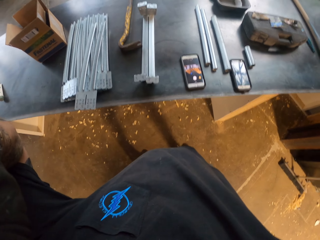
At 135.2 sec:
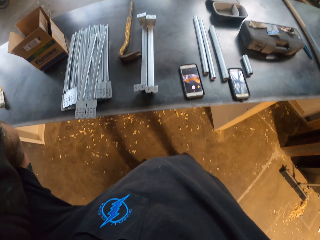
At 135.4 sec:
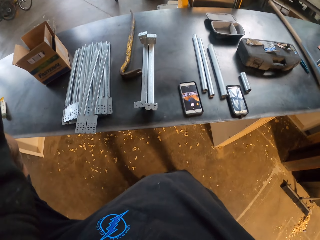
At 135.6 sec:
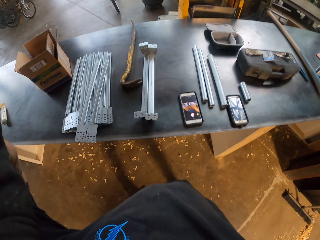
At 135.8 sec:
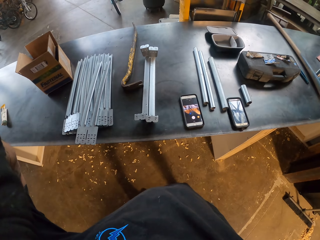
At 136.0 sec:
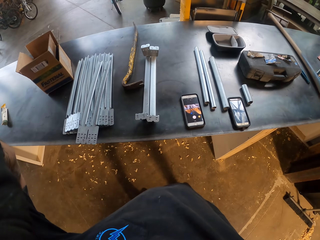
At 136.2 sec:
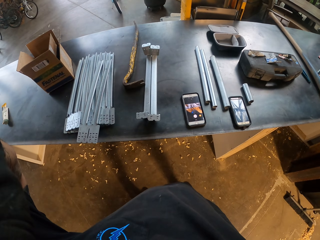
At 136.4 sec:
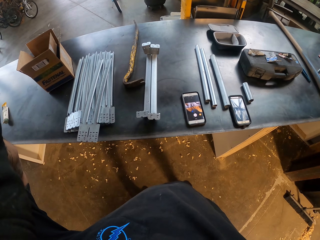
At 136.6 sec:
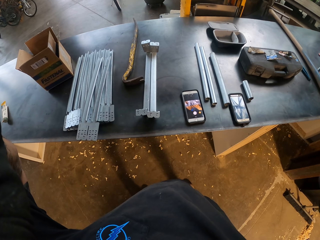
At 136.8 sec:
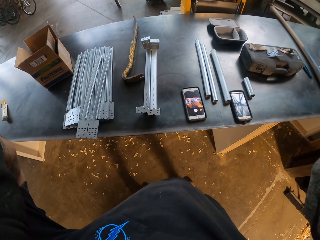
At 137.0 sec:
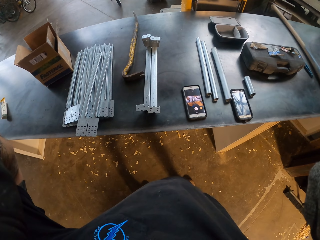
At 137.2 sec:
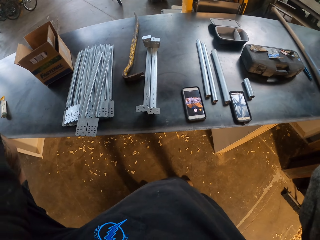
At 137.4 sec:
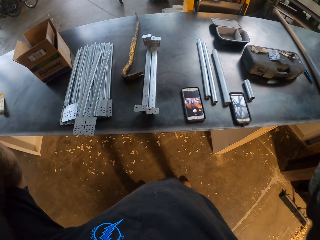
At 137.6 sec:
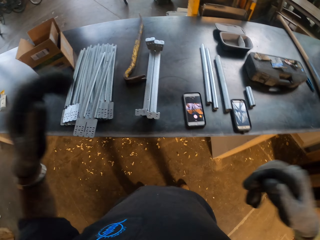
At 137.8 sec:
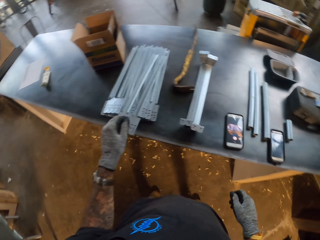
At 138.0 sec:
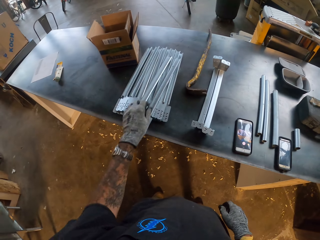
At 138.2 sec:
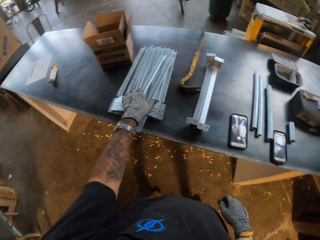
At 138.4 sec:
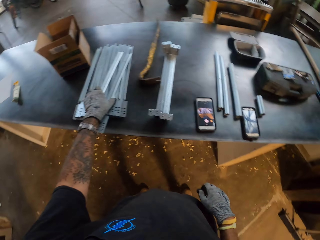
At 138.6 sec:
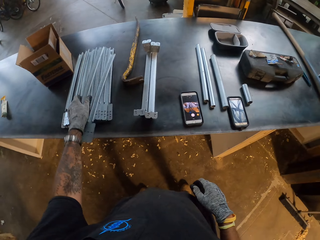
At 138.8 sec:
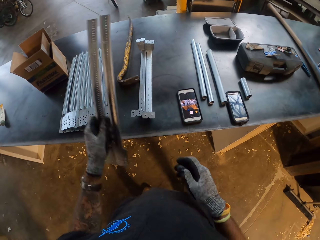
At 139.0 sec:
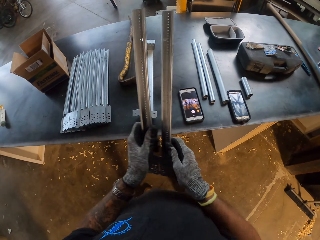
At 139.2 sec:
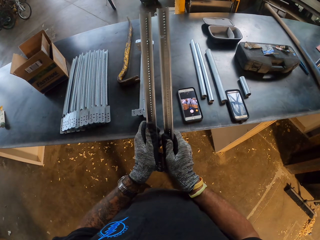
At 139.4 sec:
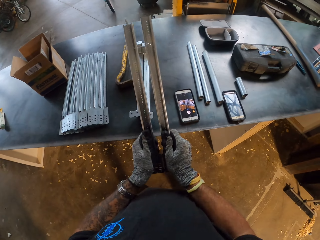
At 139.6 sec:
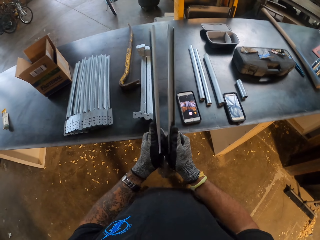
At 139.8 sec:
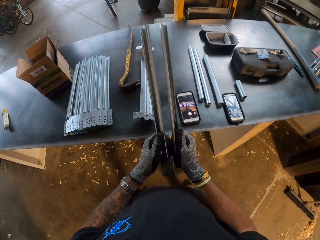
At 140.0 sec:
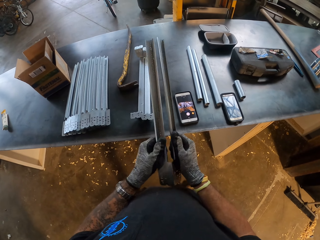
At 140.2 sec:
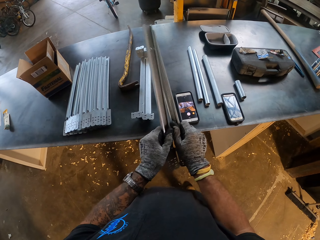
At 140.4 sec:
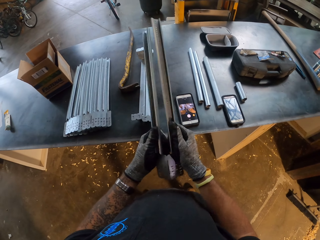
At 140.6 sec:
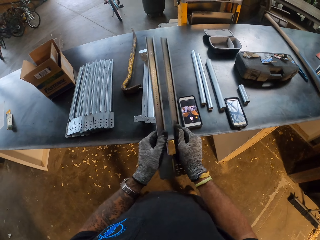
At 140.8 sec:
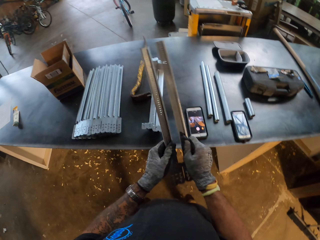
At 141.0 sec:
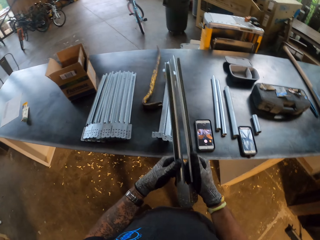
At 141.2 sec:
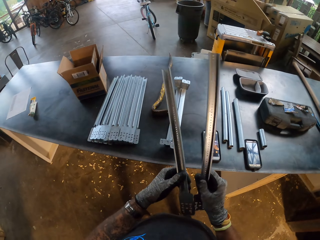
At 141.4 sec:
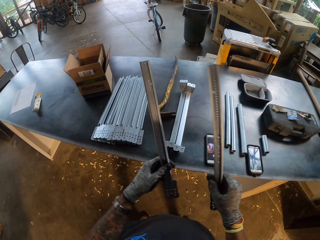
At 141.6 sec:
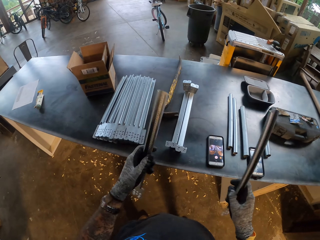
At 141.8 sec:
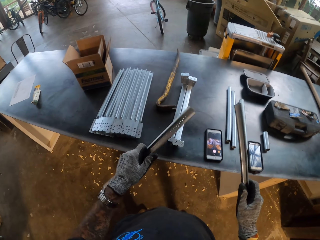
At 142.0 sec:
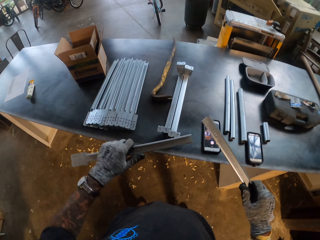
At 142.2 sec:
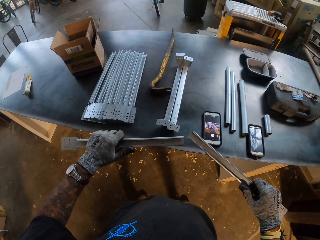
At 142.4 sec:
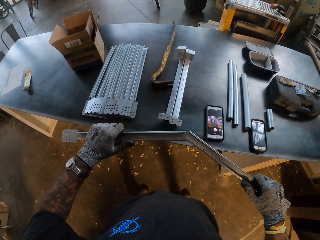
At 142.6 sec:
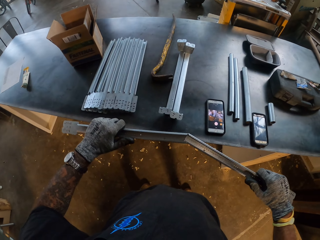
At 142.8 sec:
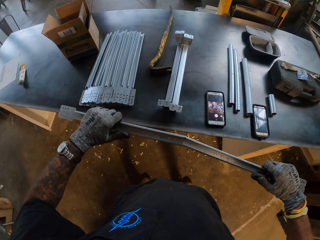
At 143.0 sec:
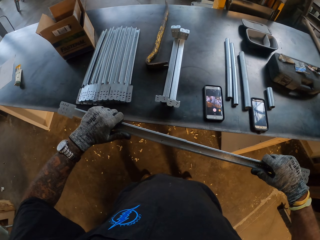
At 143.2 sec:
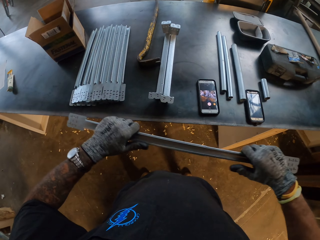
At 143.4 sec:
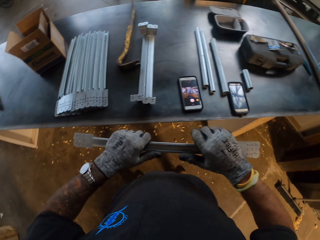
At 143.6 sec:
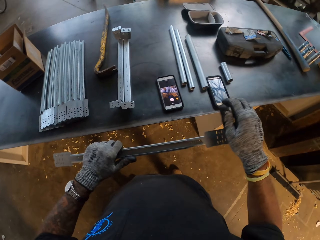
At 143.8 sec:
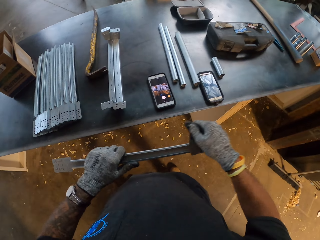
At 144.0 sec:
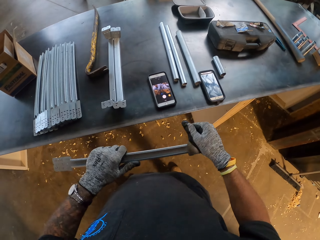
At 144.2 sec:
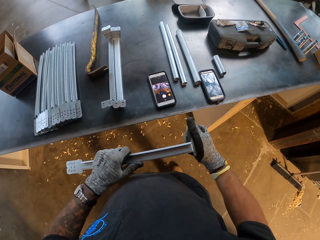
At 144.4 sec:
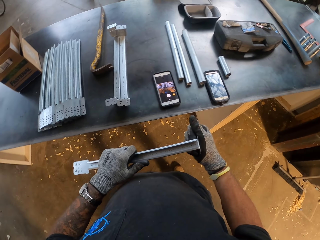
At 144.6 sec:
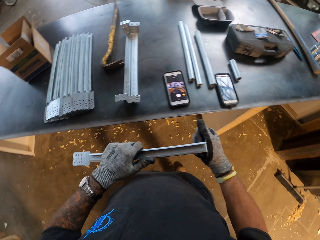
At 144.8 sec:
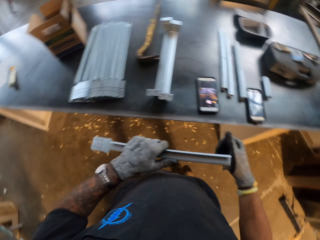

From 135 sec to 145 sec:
The camera wearer picks up the metal. They separate the metal. They cut the metal. They connect the metal.

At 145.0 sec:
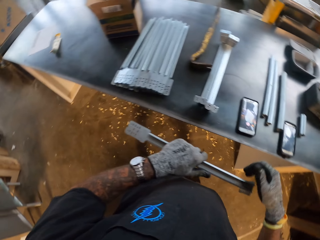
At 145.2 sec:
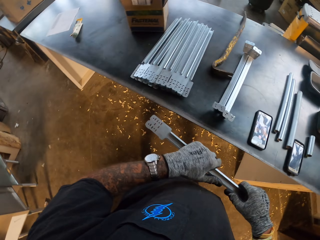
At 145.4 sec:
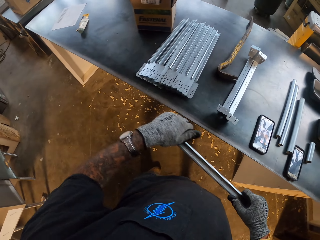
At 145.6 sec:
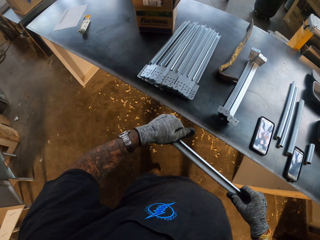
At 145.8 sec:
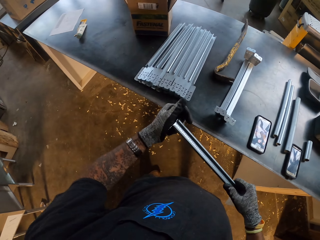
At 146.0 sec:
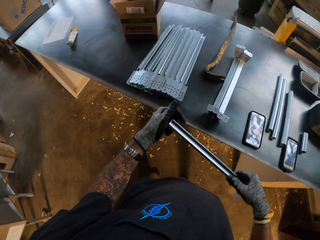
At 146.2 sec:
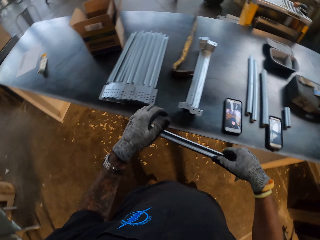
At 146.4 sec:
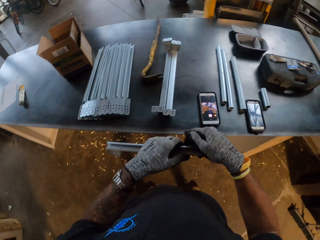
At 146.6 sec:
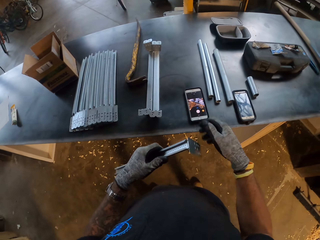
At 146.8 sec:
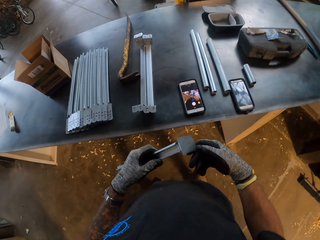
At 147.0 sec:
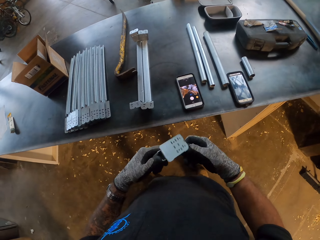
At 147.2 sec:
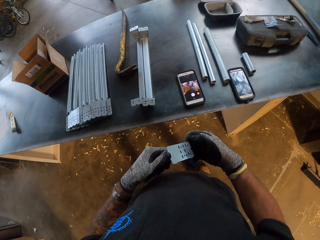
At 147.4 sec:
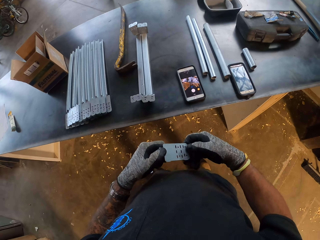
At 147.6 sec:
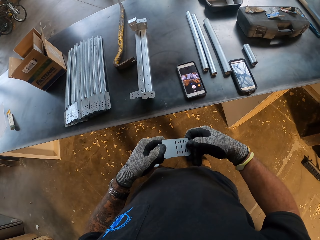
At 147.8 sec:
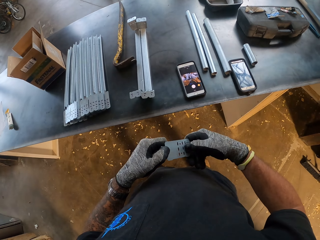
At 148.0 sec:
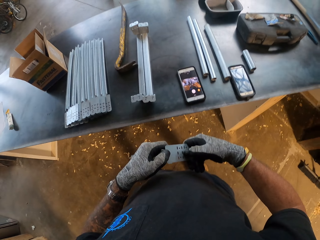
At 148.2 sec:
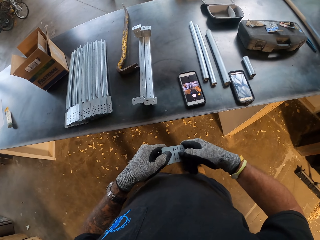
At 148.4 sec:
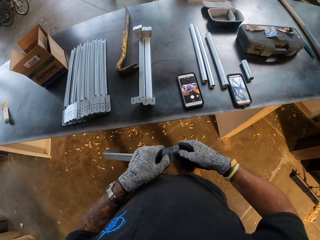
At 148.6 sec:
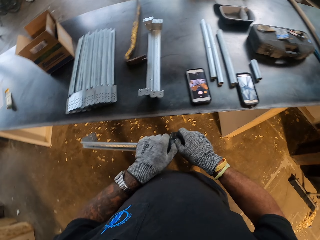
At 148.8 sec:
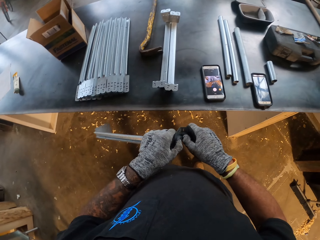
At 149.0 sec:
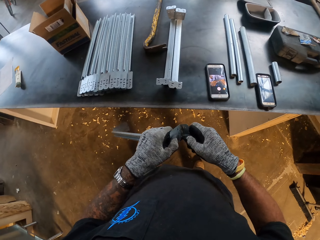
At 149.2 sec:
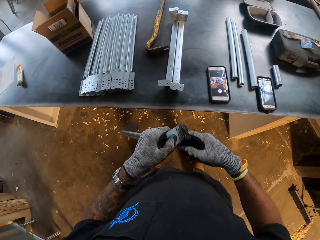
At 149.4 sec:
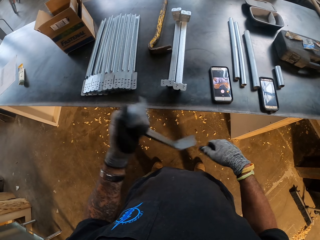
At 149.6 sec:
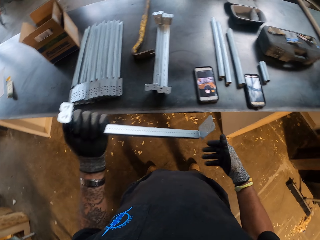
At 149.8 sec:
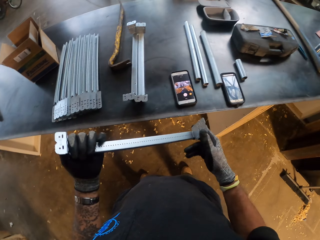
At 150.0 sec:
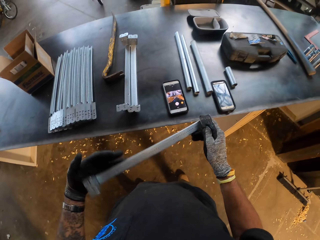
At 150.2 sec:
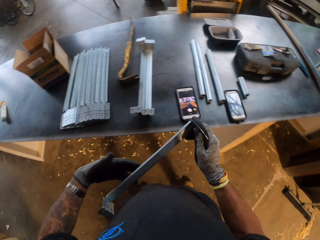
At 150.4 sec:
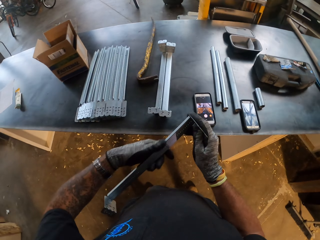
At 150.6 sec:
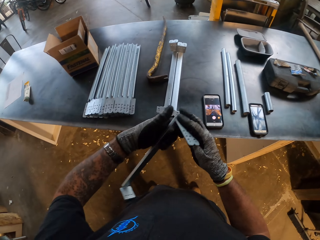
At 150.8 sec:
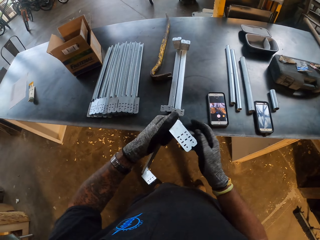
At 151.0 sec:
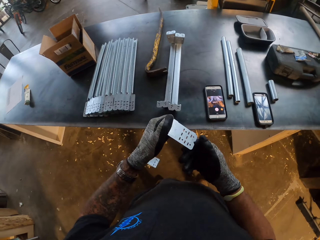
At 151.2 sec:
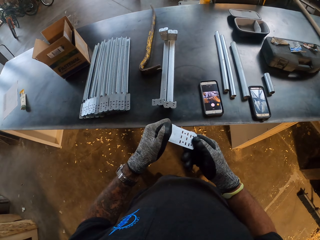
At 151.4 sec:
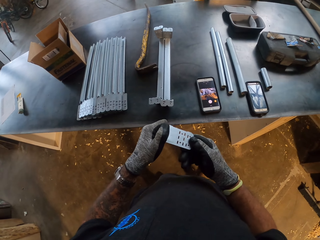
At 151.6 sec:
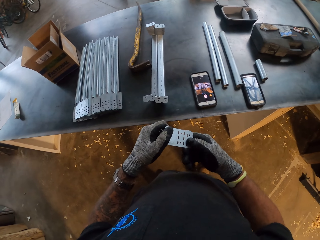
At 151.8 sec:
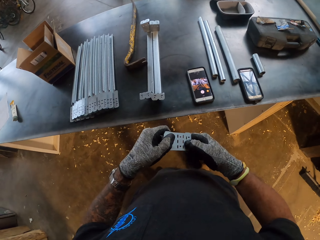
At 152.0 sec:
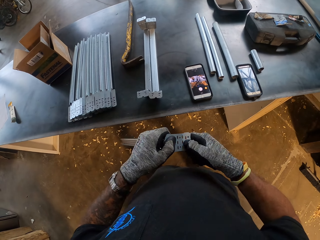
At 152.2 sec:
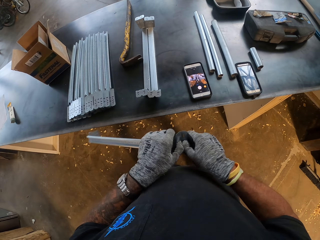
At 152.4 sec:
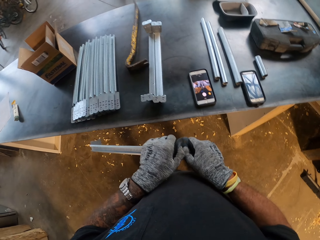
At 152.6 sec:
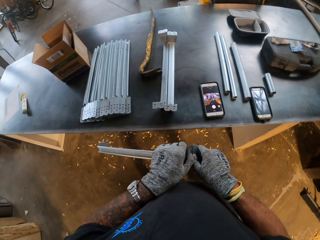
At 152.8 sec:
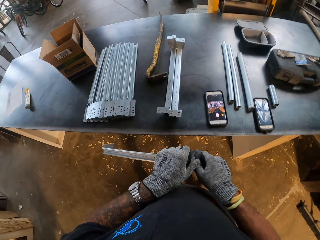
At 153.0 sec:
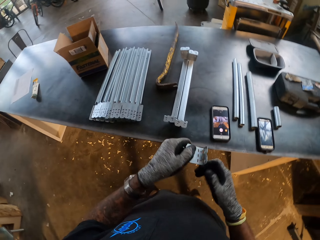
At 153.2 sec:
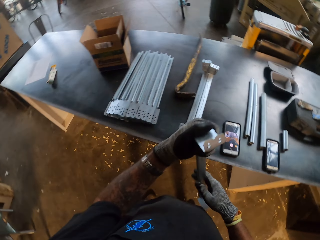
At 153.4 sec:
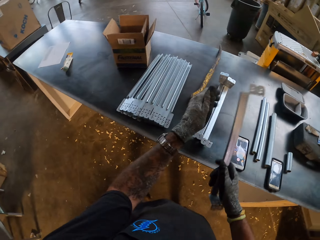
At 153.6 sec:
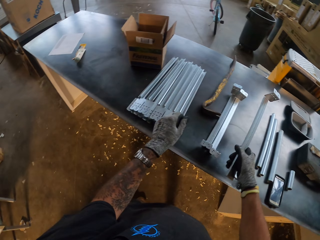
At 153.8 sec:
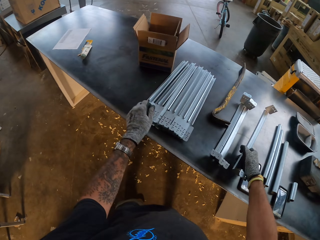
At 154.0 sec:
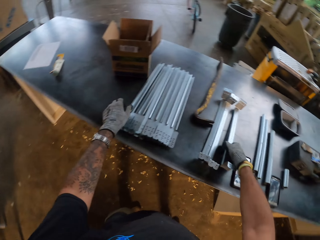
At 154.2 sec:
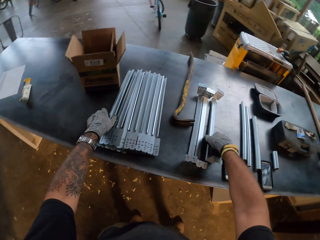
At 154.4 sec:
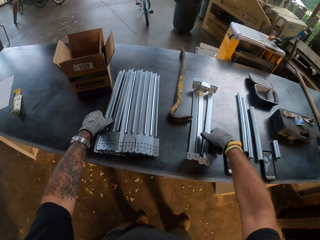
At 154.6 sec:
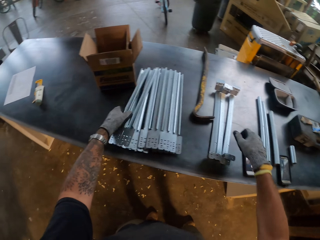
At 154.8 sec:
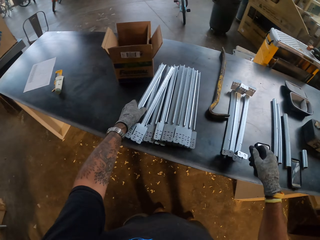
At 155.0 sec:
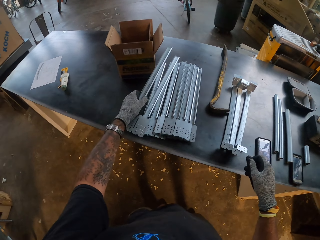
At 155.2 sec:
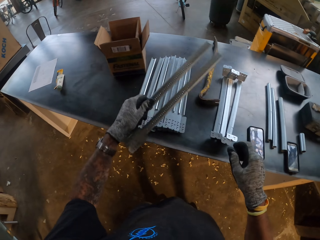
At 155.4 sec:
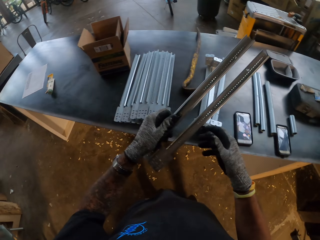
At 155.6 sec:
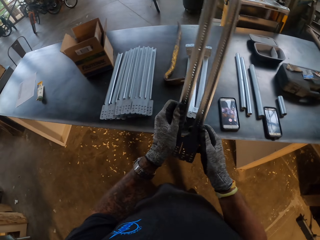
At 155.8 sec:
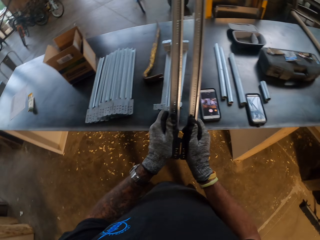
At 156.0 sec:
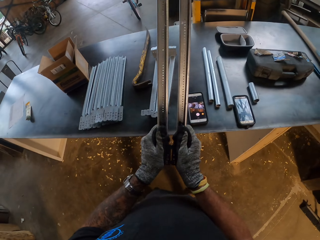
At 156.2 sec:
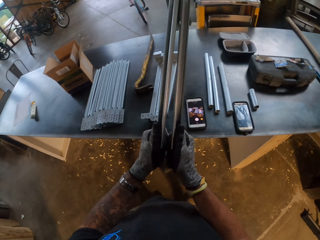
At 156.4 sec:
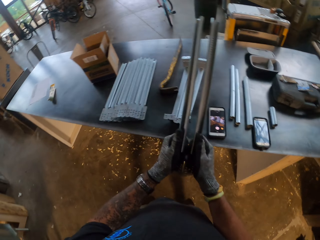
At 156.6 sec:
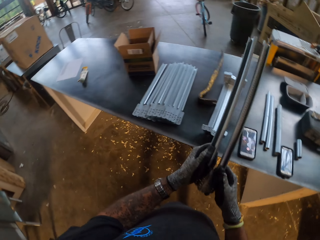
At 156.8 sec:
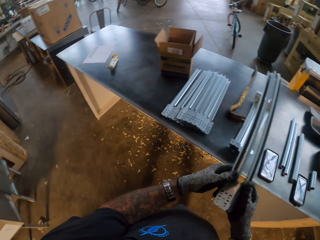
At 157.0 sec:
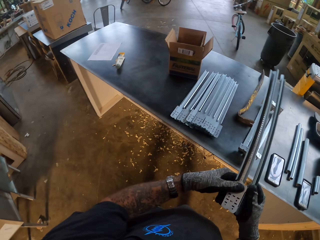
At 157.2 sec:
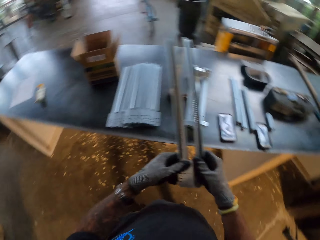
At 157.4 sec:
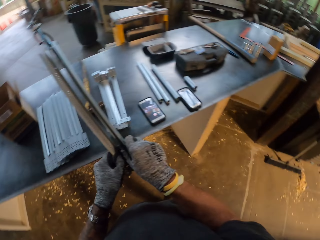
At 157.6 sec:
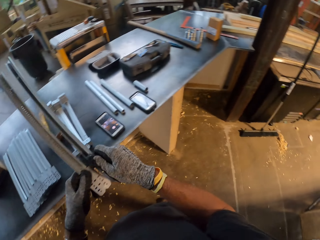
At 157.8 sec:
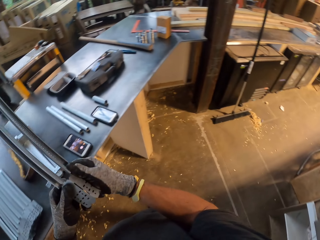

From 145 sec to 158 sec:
The camera wearer bends a metal. They bend the metal repeatedly. They put the metal on a table. They pick up the metal. They separate the metal.
